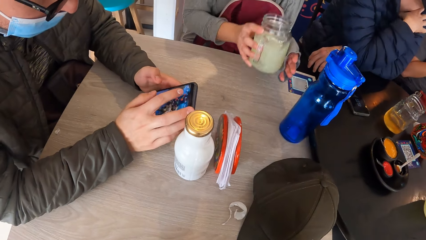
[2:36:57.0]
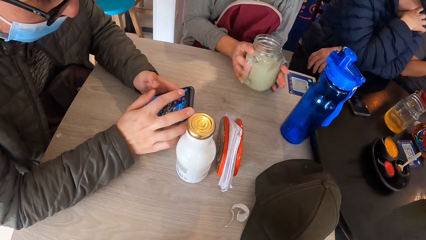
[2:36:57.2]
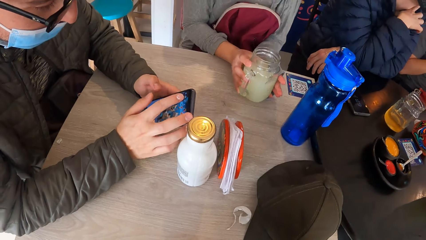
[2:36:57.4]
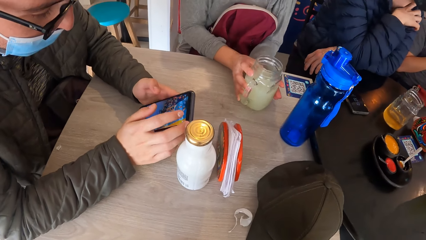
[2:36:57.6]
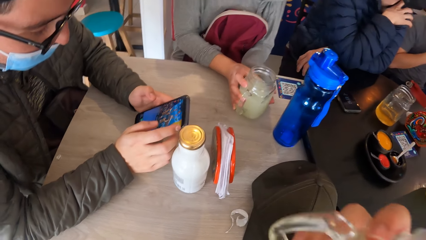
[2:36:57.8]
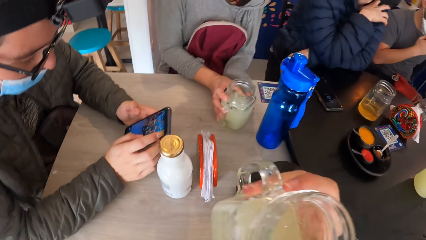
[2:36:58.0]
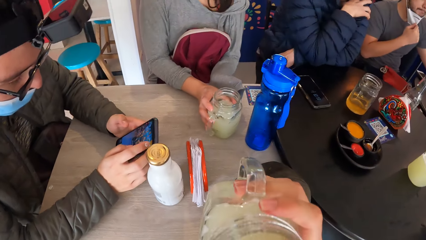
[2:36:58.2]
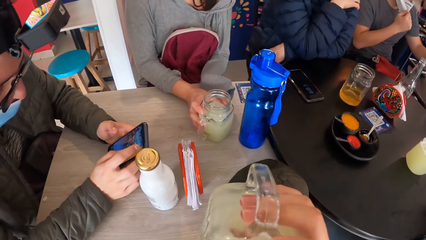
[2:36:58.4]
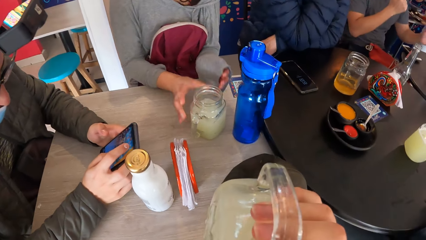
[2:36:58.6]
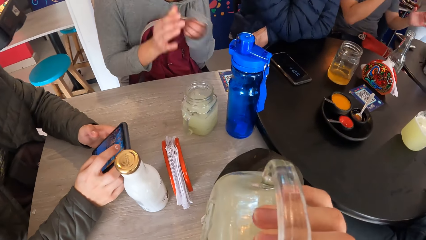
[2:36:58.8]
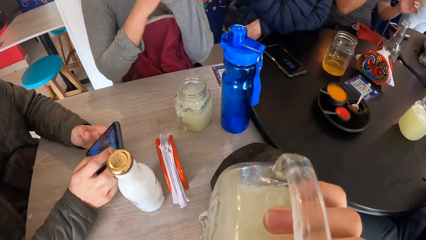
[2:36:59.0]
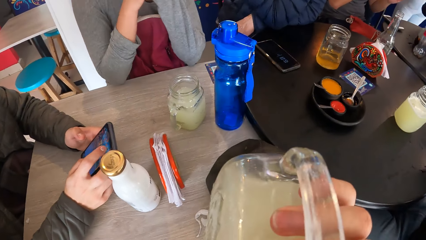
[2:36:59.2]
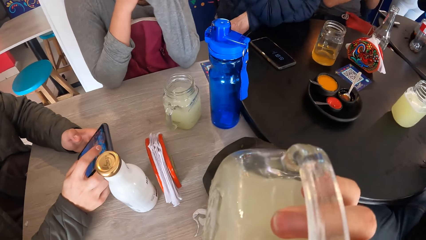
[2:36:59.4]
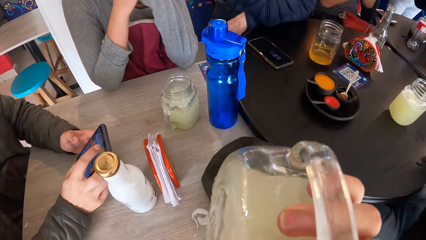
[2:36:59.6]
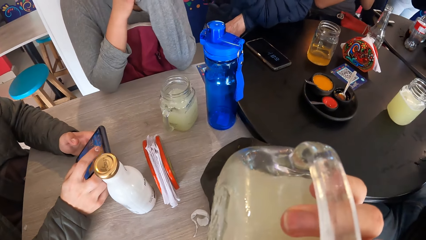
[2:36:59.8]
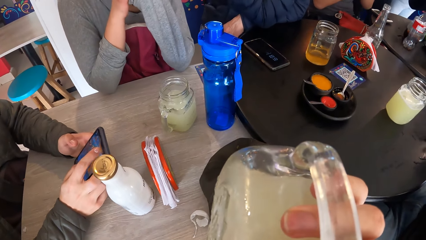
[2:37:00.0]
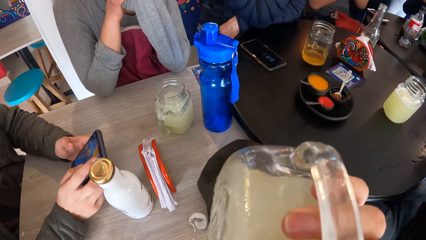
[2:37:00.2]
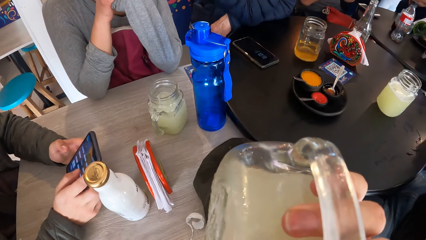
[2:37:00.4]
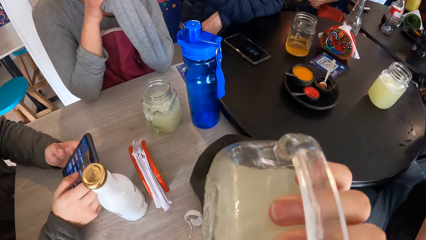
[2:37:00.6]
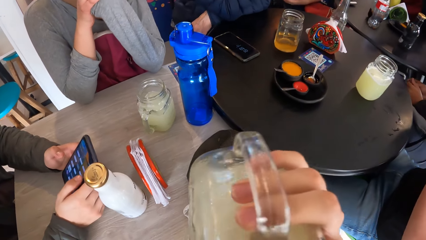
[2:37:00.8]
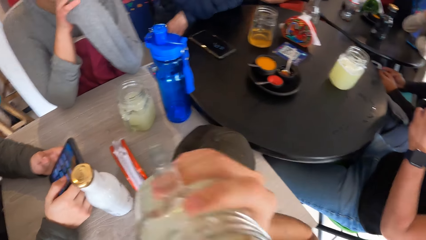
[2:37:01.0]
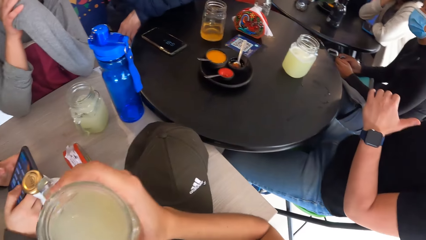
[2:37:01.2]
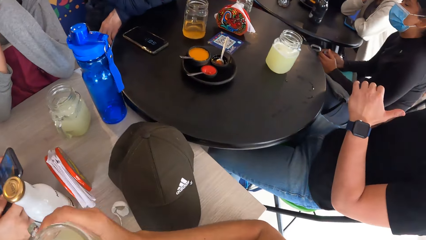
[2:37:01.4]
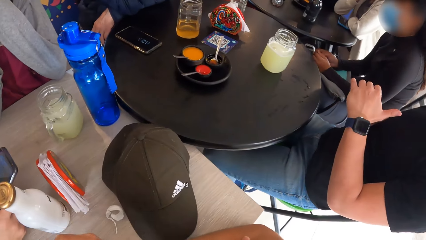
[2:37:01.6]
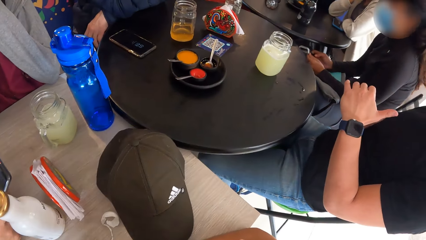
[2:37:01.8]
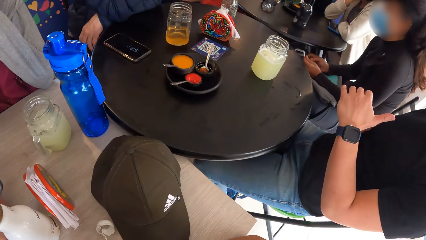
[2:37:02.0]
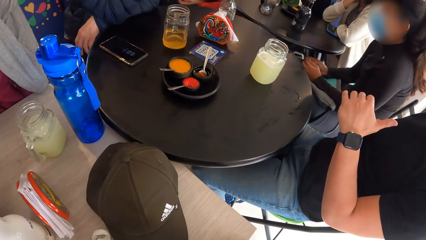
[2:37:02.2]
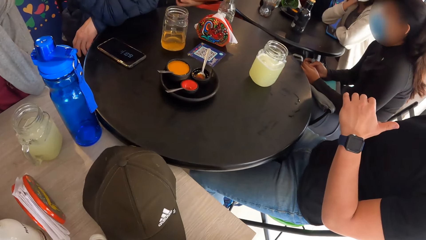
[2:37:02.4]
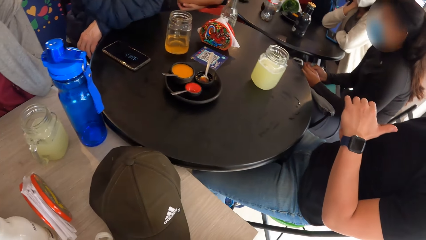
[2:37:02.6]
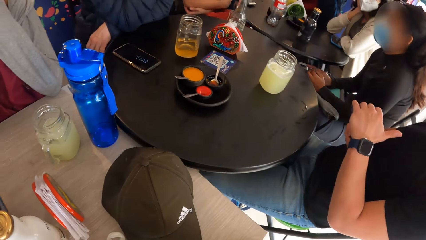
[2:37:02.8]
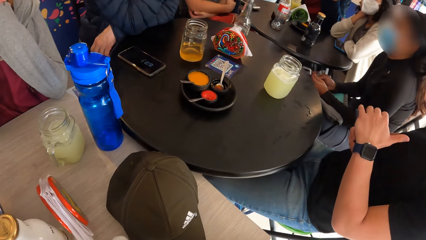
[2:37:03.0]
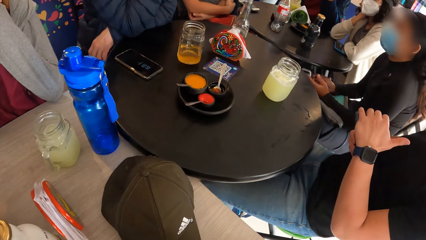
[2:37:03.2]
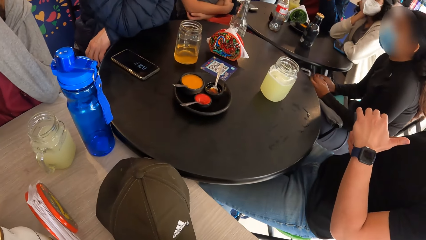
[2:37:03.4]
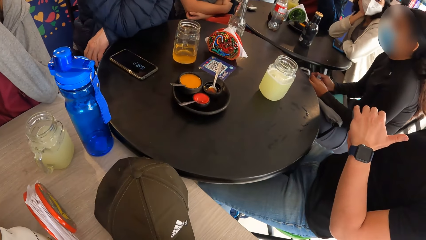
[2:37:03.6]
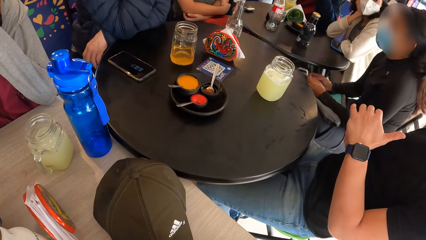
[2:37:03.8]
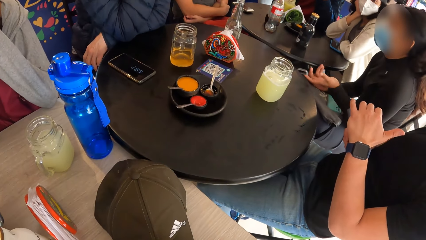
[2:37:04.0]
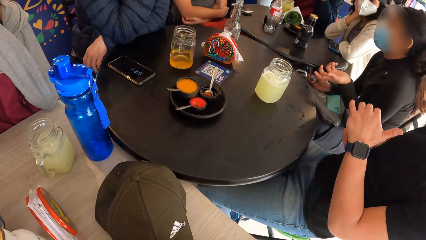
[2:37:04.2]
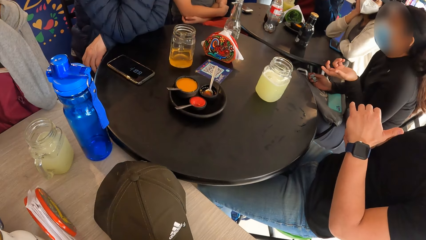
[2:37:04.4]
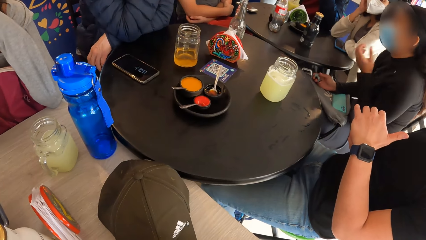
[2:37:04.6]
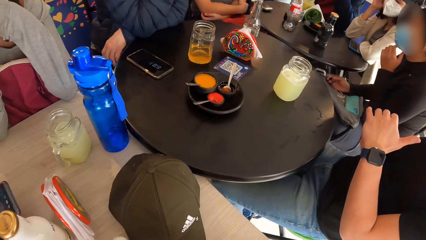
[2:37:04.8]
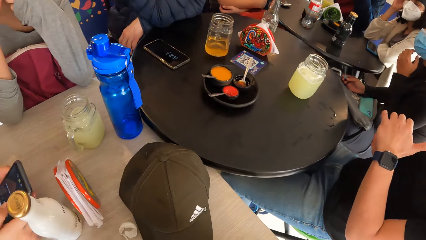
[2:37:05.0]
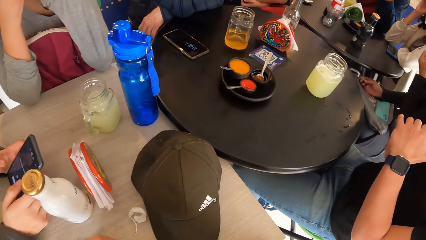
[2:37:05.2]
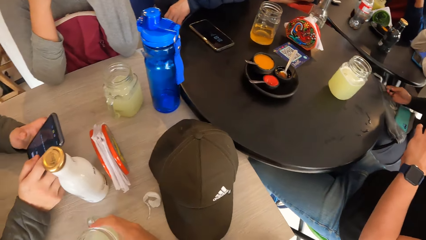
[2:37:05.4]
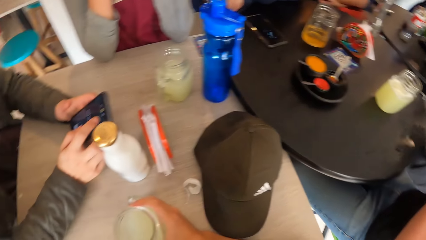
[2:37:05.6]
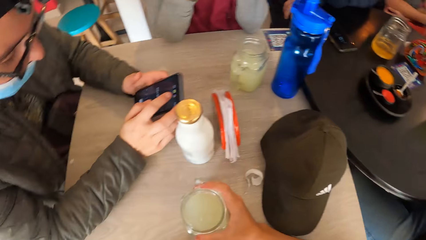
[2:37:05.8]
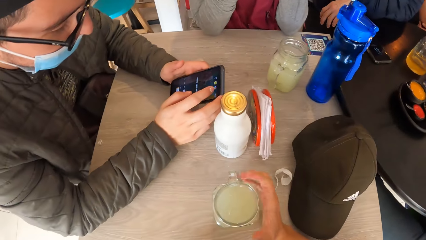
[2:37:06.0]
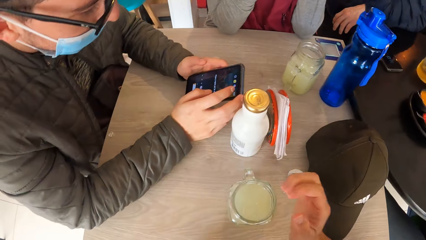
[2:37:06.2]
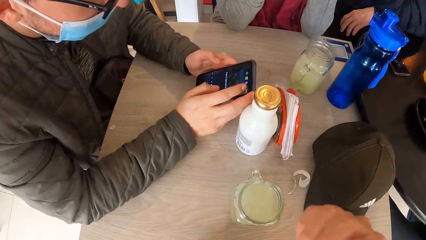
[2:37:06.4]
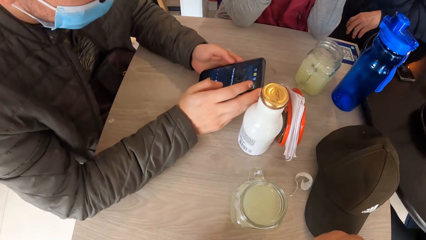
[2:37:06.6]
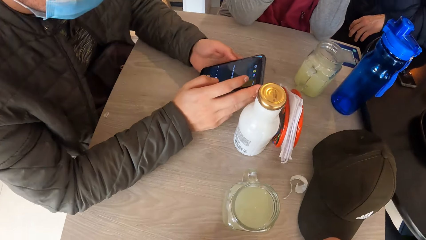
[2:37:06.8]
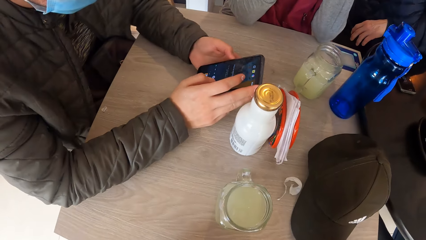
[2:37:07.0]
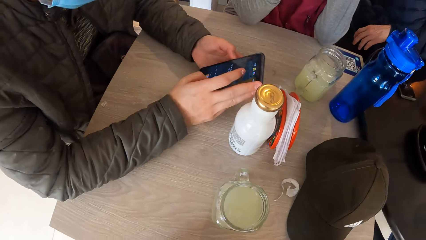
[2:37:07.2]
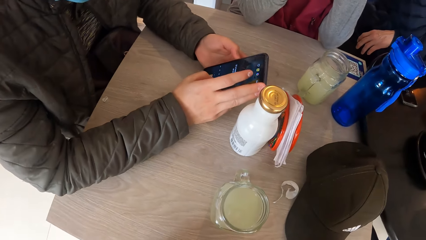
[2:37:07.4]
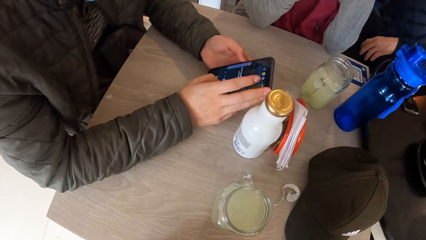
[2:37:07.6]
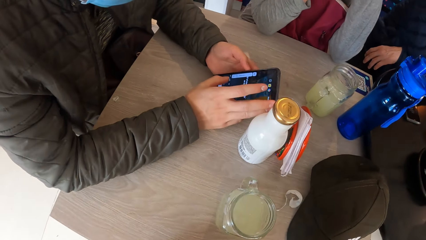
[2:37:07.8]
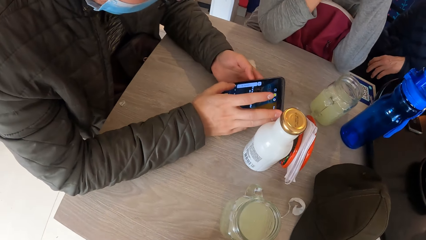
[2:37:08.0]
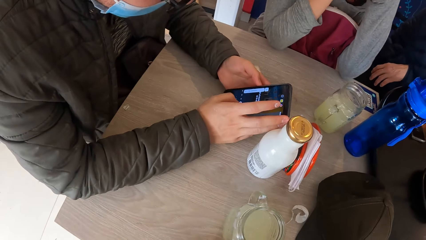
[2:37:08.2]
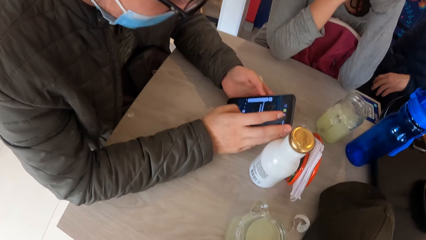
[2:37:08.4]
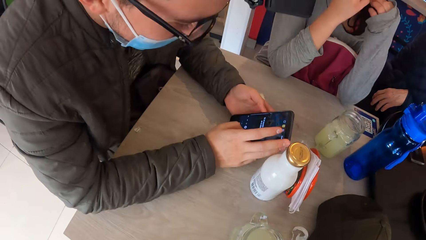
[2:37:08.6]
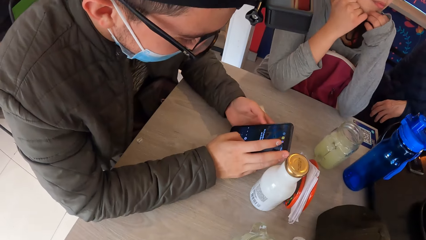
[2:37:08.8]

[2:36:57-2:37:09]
The woman drops the glass of juice on the table with her right hand. A person scrolls the phone. The camera wearer drinks from the glass of juice in his right hand. A man drops the glass of juice on the table with his right hand. Another woman plays with a Rubik's cube in both hands. The camera wearer puts the juice on the table. The person scrolls the phone.

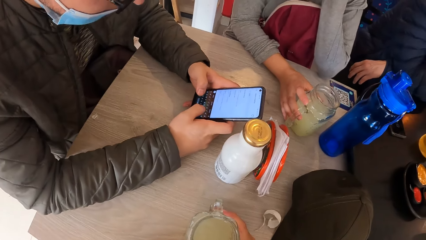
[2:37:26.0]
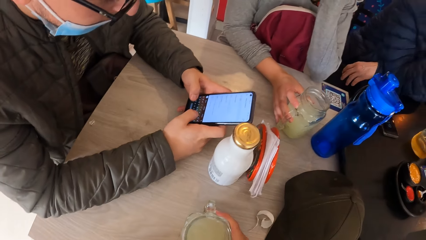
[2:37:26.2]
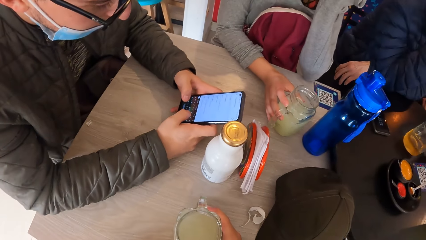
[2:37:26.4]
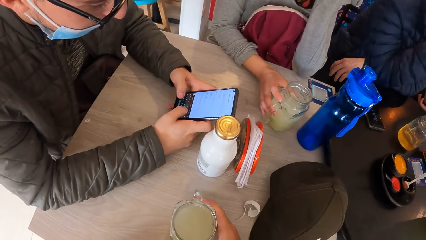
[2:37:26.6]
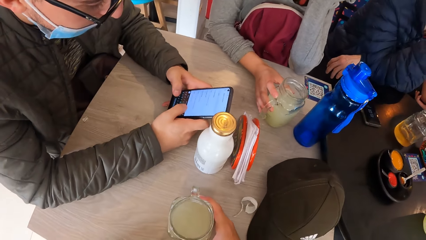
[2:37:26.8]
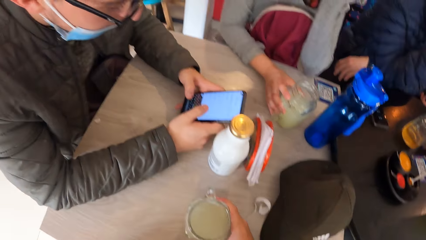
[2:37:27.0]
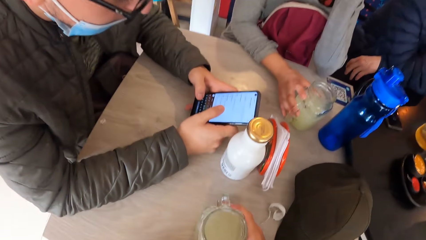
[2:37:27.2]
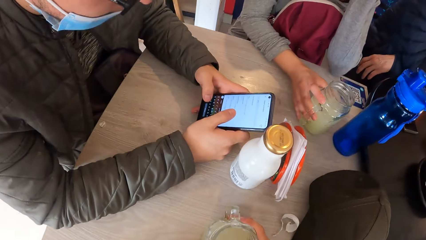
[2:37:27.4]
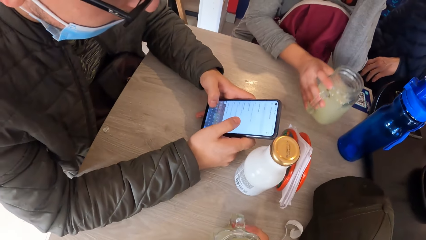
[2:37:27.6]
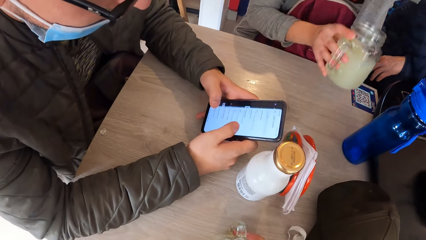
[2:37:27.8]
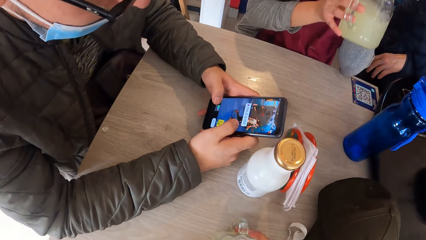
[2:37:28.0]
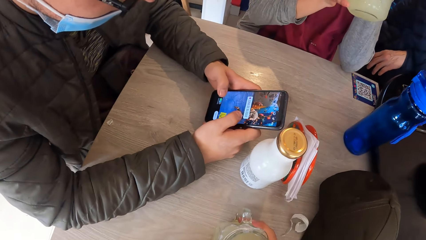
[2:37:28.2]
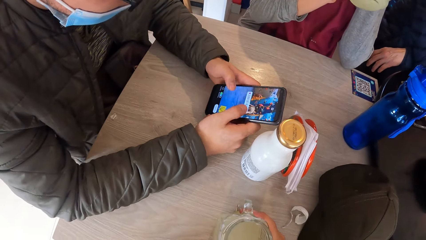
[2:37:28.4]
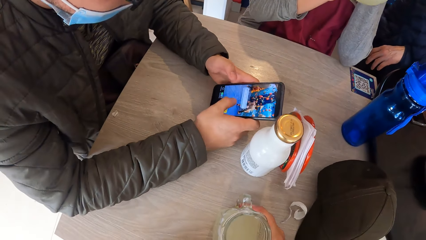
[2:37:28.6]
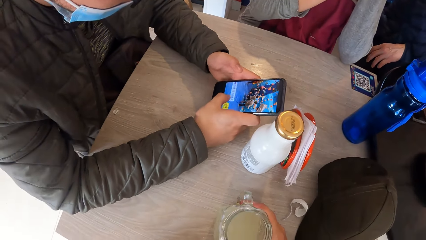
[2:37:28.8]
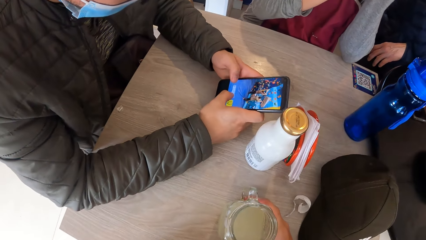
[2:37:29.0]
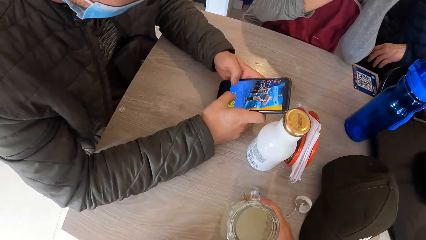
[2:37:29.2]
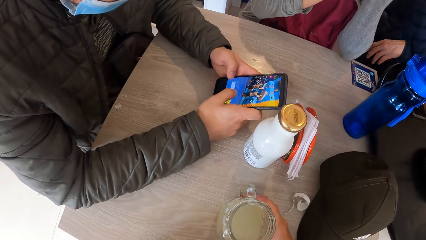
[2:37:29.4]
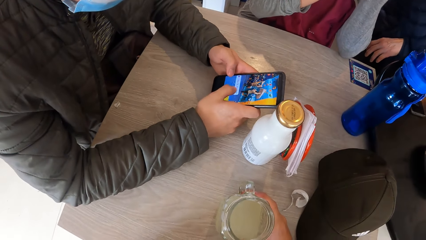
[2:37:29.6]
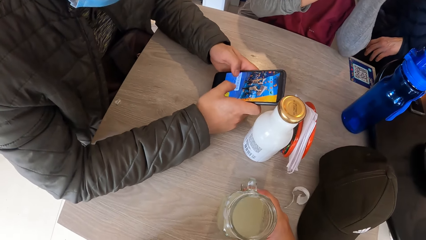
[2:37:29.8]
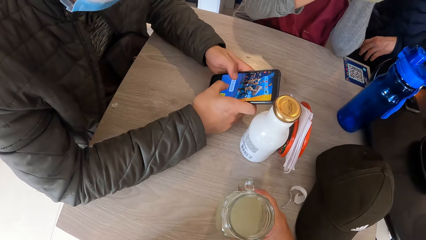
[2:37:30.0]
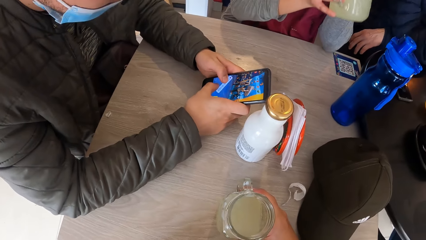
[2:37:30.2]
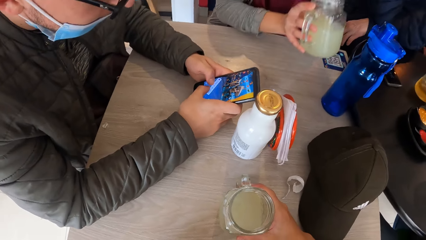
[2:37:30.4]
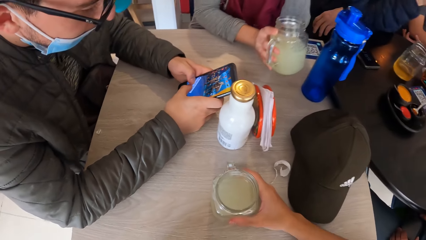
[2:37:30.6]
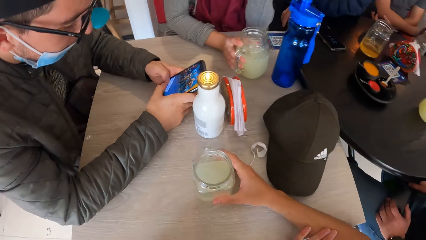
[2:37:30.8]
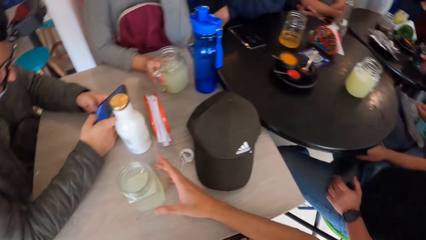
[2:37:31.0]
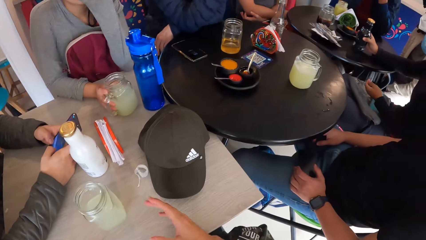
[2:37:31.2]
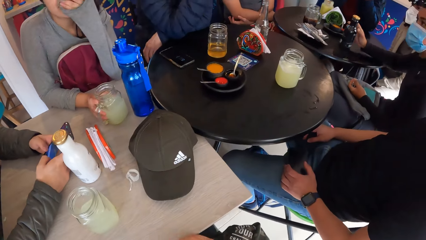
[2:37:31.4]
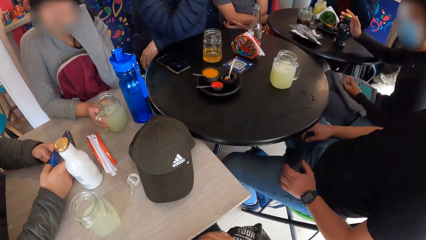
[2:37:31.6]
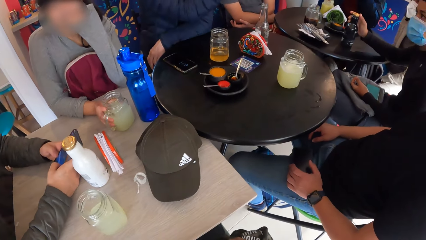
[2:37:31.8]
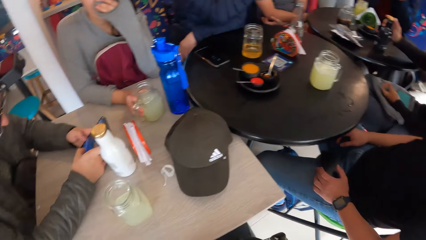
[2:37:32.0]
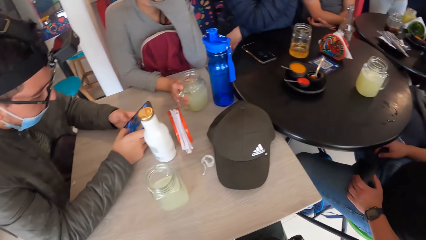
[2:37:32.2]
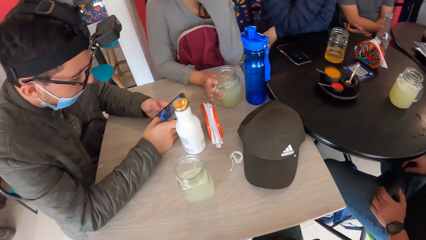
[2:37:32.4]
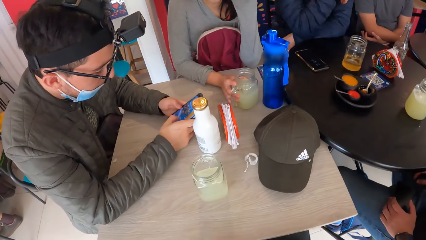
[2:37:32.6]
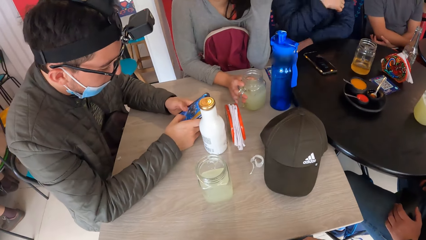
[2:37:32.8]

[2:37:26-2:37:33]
The woman picks up the glass of juice from the table with her right hand. The woman drops the glass of juice on the table with her right hand. Another woman touches a bottle of beer on the table with her right hand.
